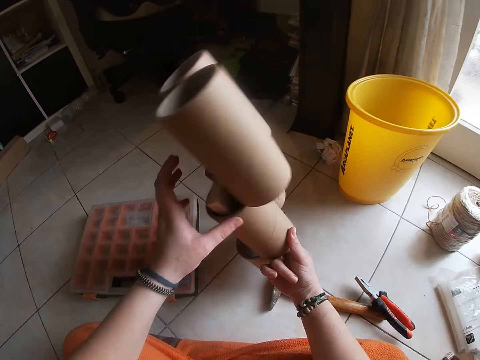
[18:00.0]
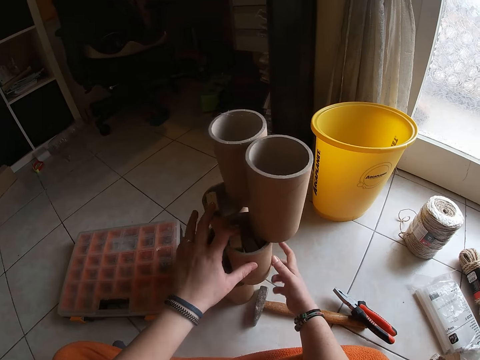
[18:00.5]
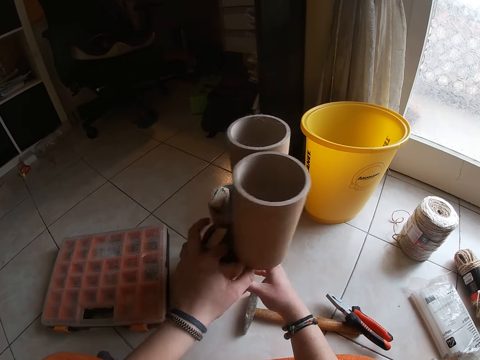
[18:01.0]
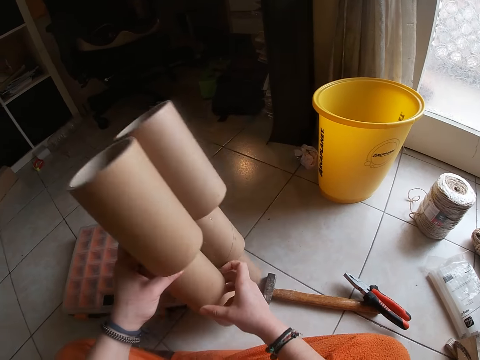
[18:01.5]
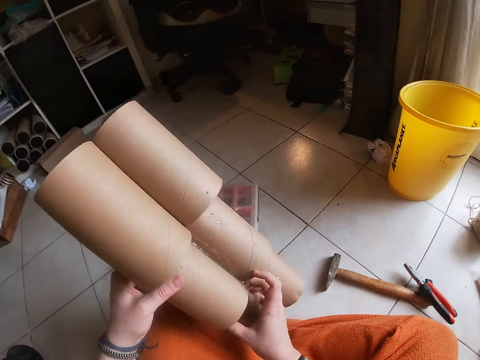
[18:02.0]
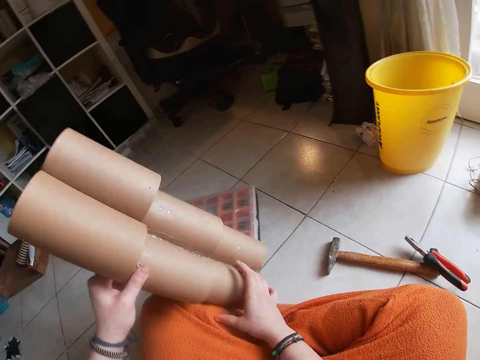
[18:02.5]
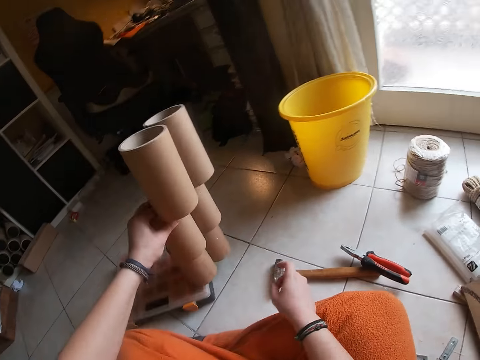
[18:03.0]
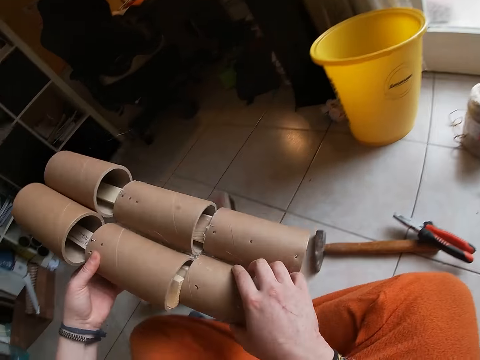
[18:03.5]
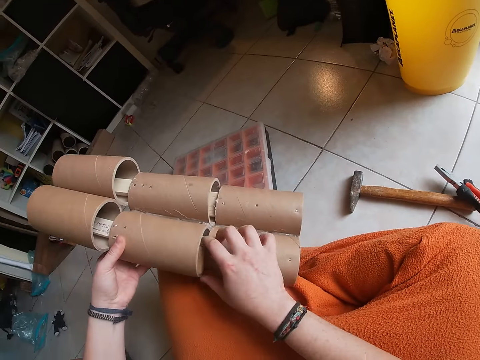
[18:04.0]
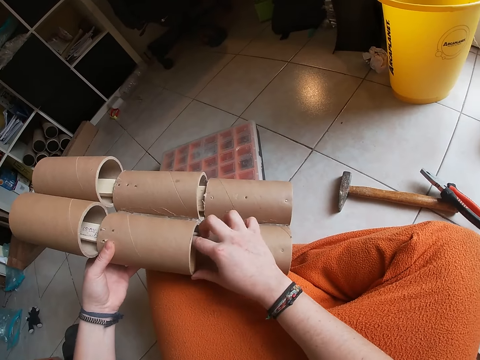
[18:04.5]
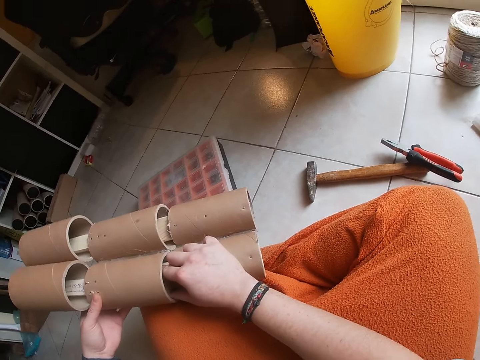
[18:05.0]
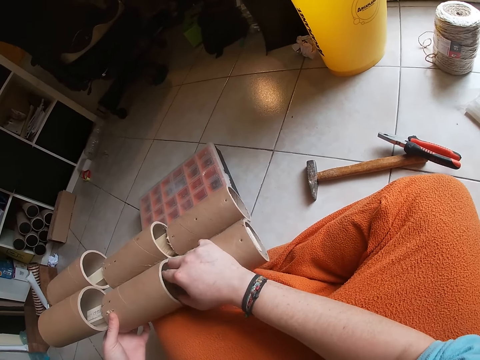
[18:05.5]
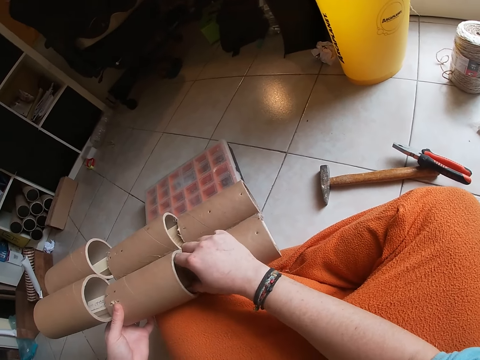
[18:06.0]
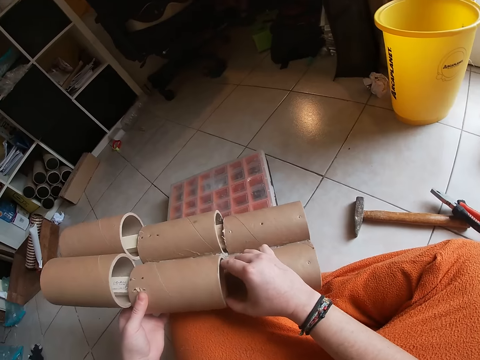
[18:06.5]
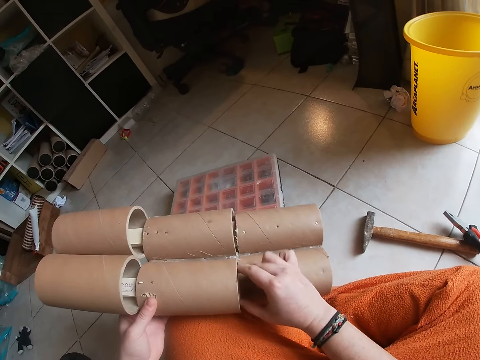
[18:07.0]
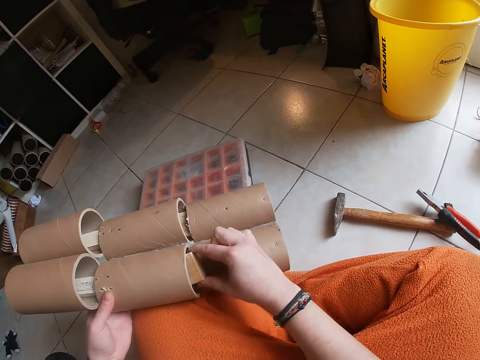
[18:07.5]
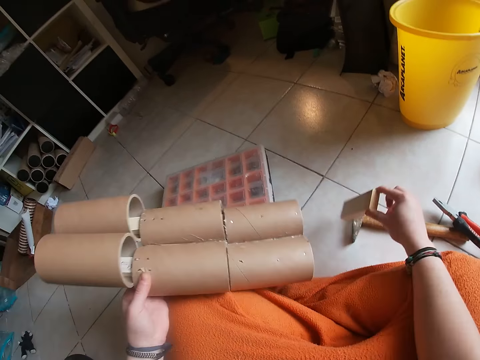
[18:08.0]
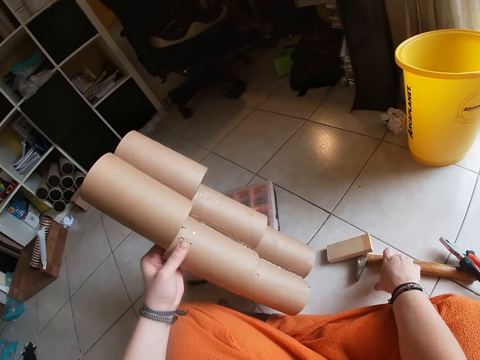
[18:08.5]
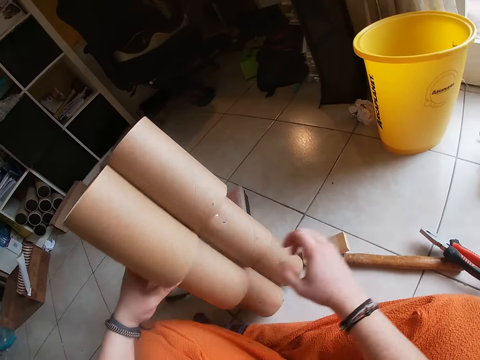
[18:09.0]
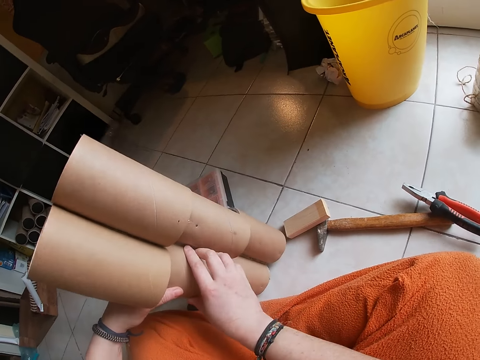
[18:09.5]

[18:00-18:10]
The camera wearer lifts the stack of cardboard tubes on the floor with both hands. She holds the model. She puts the stack of cardboard tubes on her left leg with both hands. She shakes the model. She removes a piece of wood from the stack of cardboard tubes on her left leg with her right hand. She drops the wood on the floor with her right hand. She drops the stack of cardboard tubes on the floor with her left hand. She touches the hammer on the floor with her right hand.

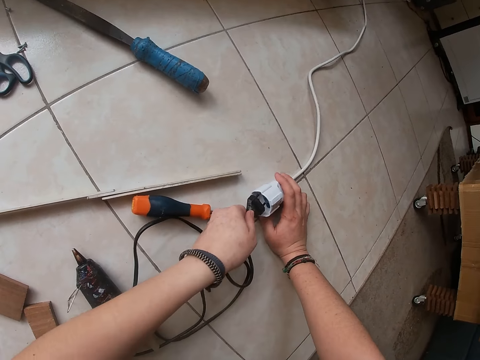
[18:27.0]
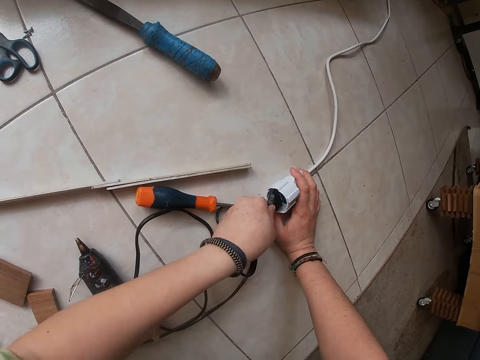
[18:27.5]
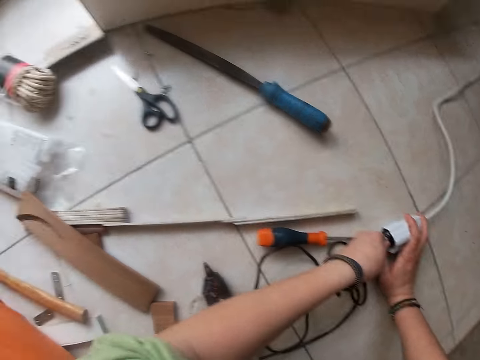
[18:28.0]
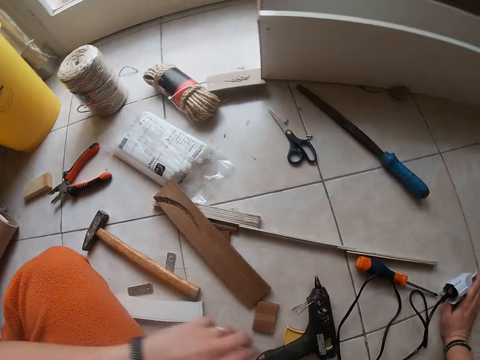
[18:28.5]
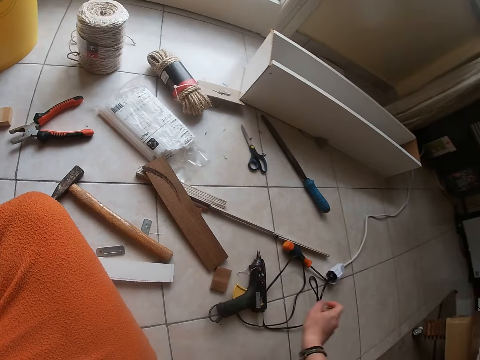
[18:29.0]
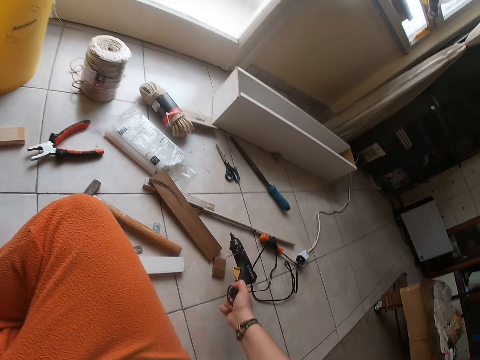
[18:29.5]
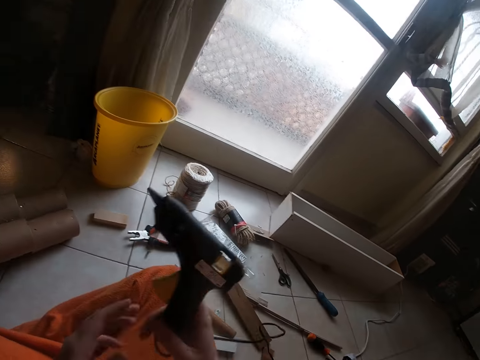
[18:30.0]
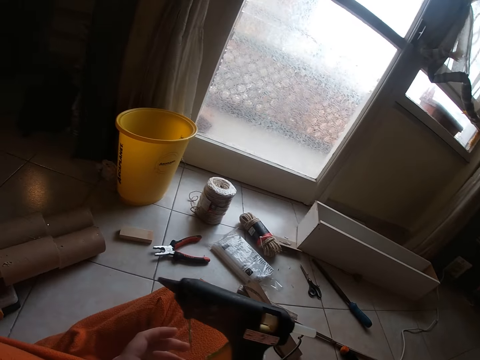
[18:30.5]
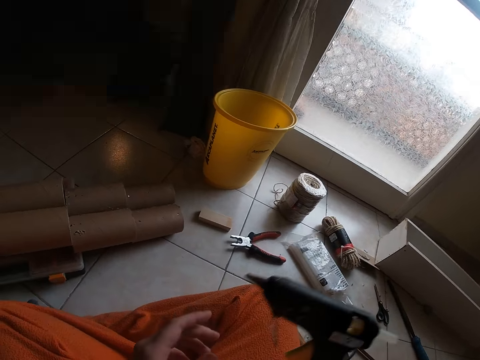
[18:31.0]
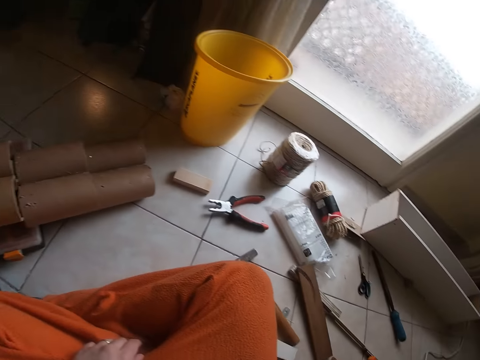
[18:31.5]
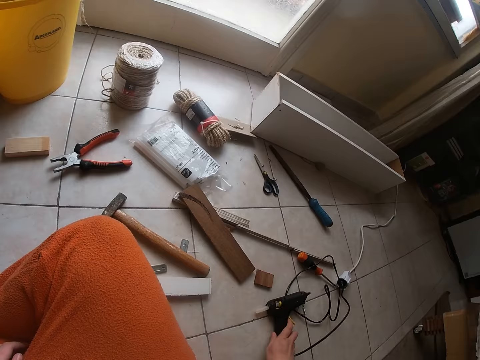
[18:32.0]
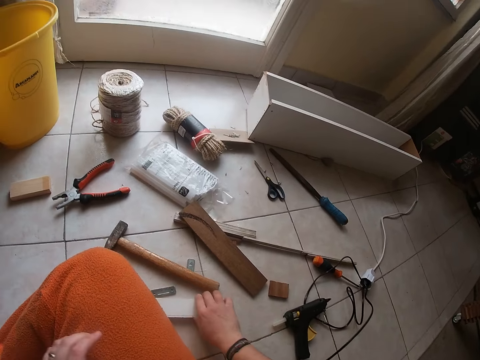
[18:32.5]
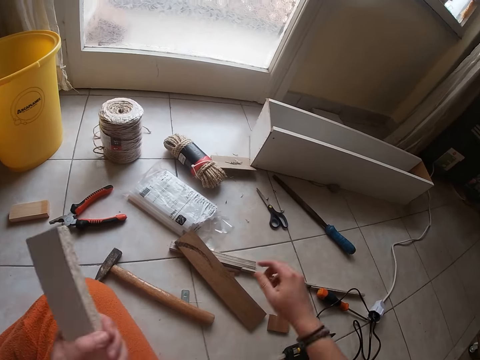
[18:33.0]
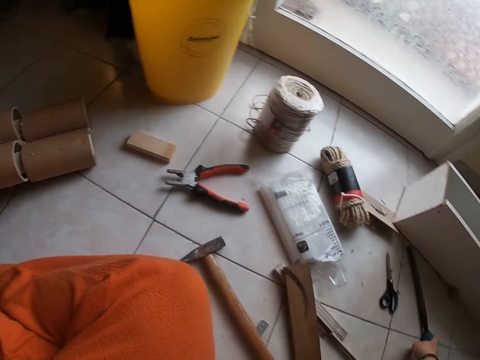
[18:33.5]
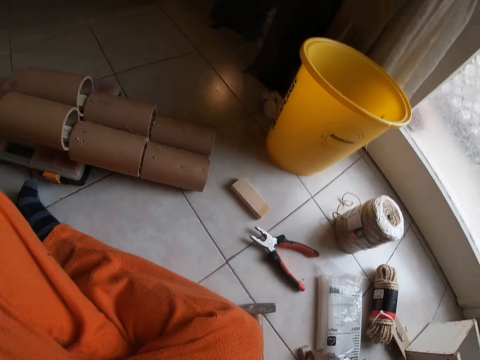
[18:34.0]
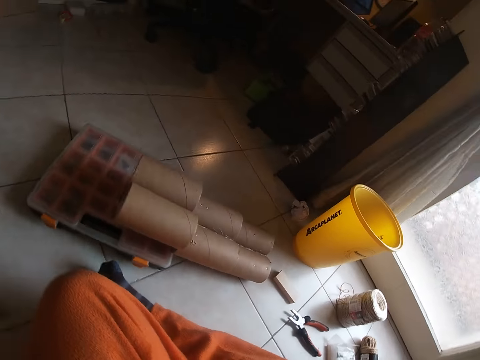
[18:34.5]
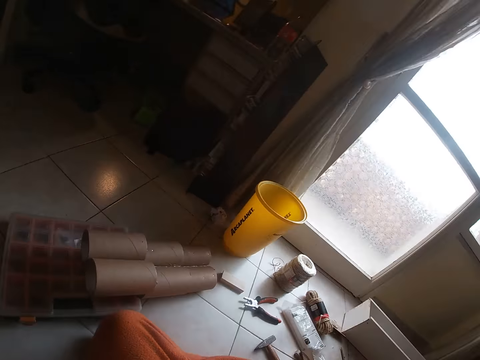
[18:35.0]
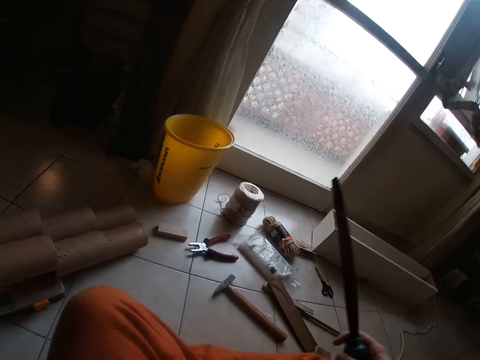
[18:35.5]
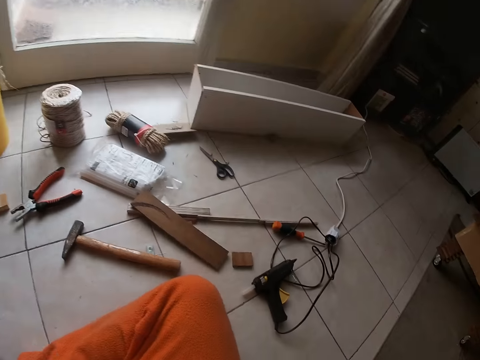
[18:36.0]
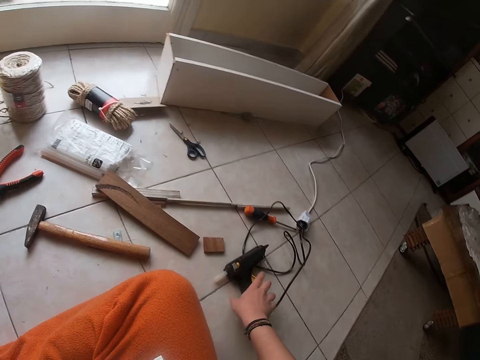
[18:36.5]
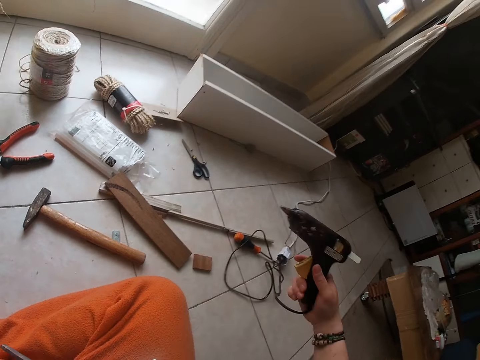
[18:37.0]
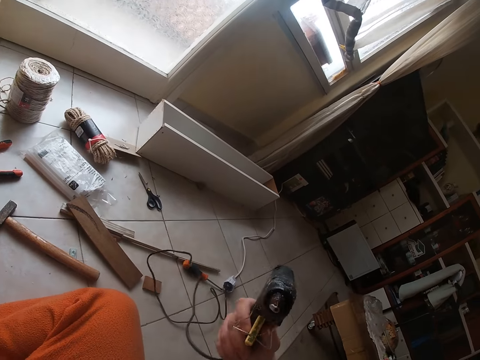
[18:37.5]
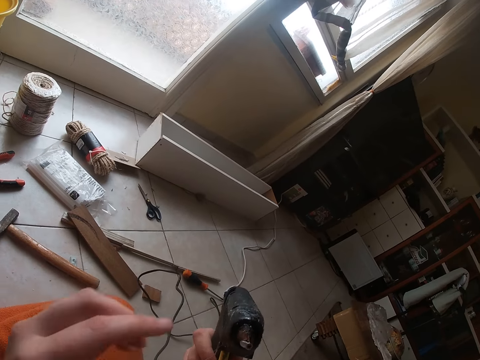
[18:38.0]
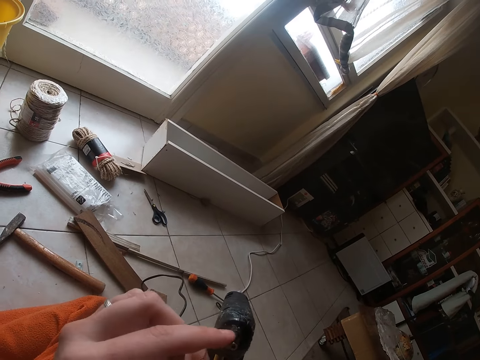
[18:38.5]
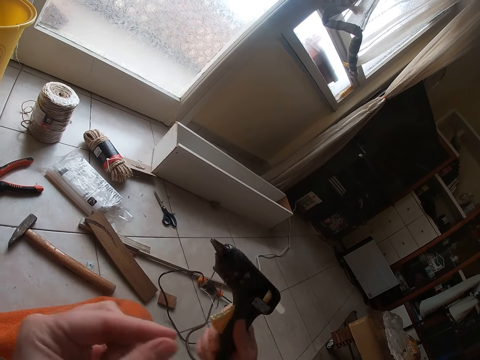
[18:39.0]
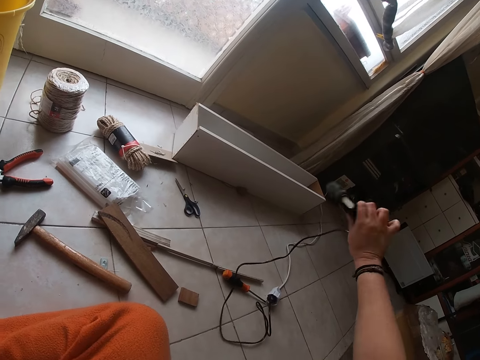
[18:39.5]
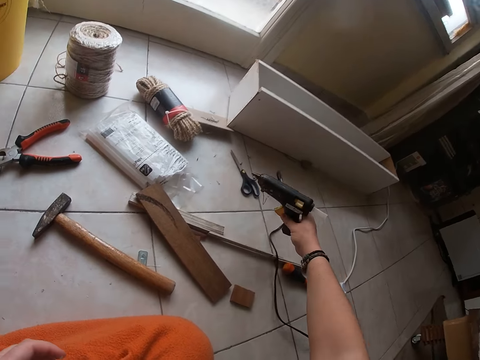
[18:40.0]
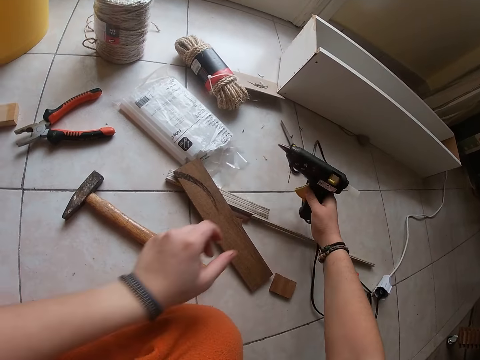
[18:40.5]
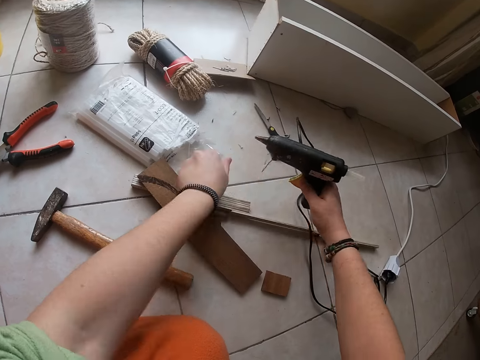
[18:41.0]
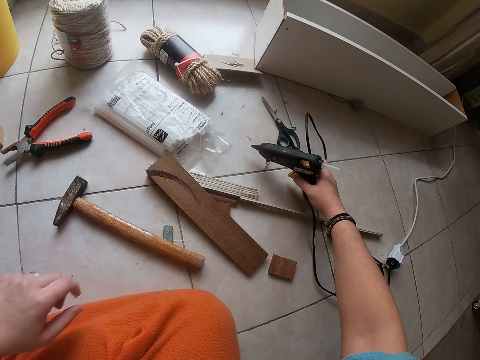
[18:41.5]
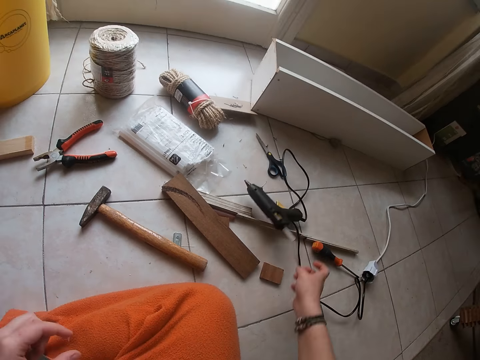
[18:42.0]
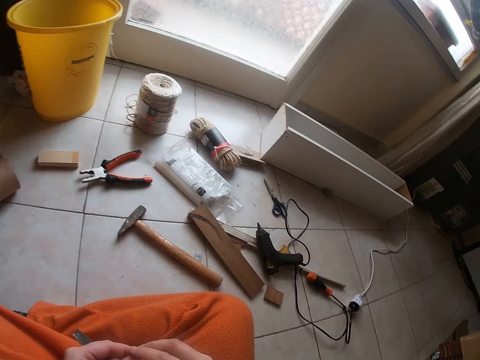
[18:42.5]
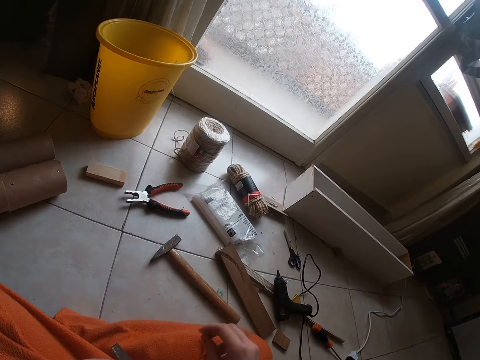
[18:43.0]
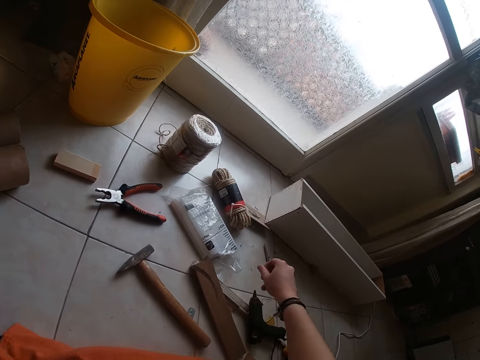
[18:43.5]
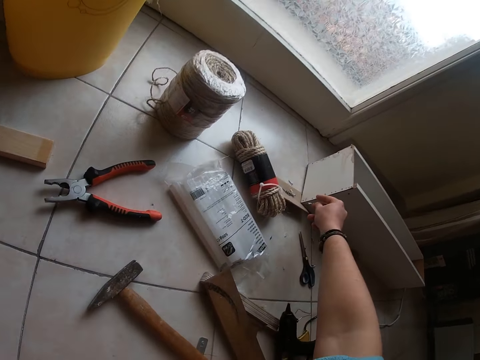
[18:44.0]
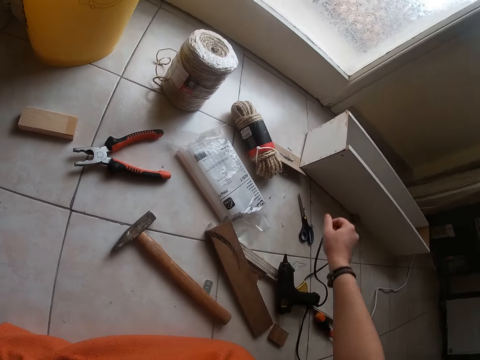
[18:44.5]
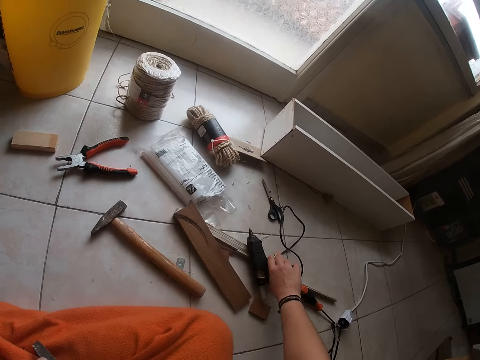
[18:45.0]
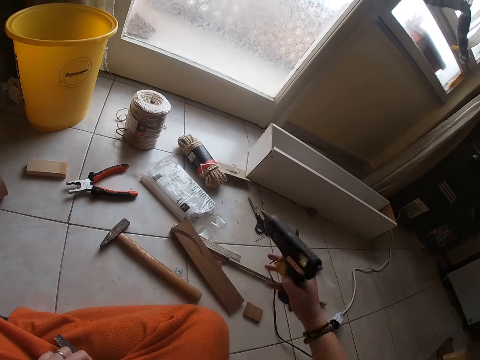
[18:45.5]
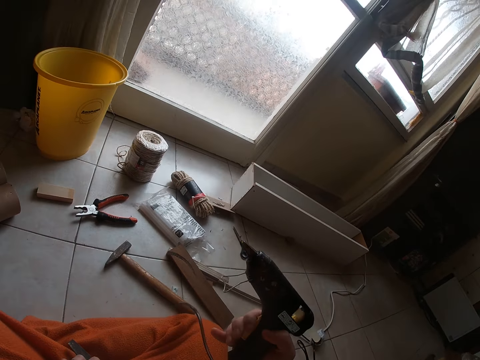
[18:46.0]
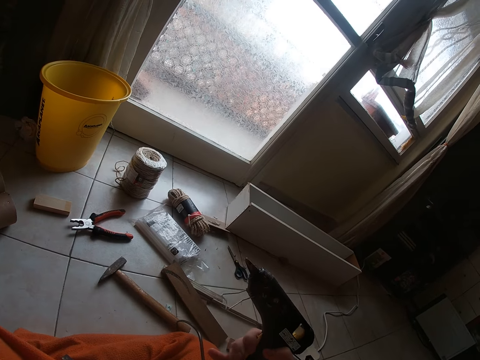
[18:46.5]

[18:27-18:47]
The camera wearer plugs the glue gun on an extension box with her hands. She looks around. She picks the glue gun from the floor with her right hand. She feels the hotness of the glue gun with her left hand. She drops the glue gun in her right hand on the floor. She picks a wood plank from the floor with her left hand. She picks iron. She picks the glue gun from the floor with her right hand. She feels the hotness of the glue gun with her left hand. She stands the glue gun in her right hand on the floor. She takes the glue gun from the floor with her right hand. She moves the stand of the glue gun with her left hand. She stands the glue gun in her right hand on the floor. She picks the glue gun from the floor with her right hand.
